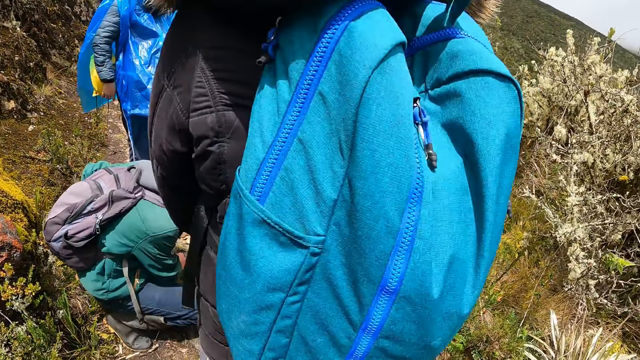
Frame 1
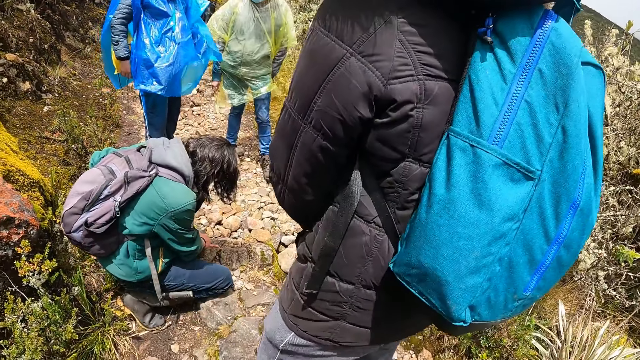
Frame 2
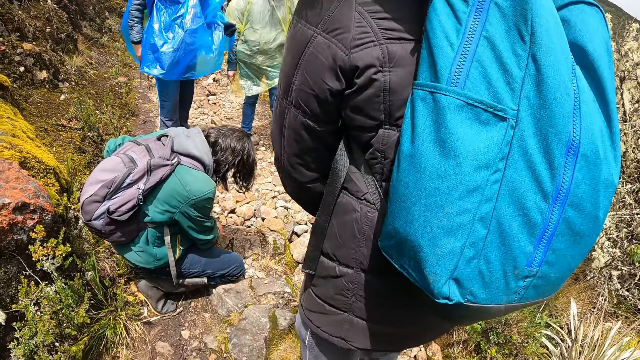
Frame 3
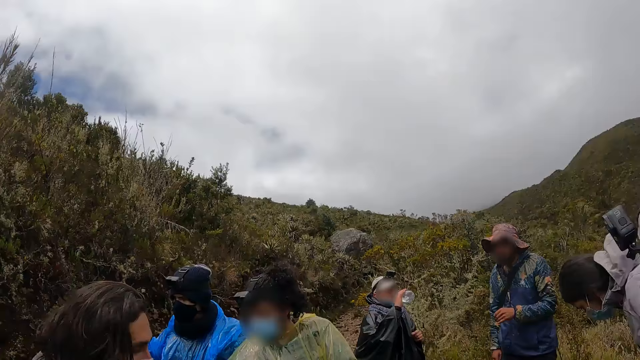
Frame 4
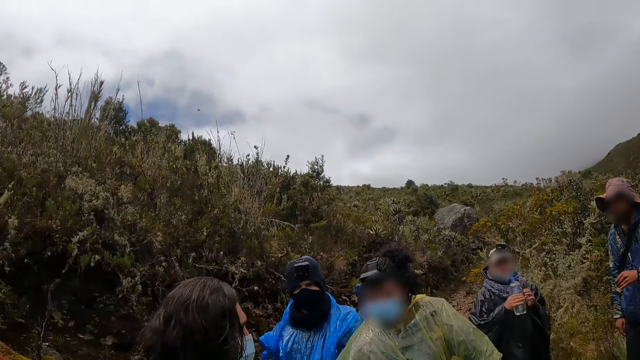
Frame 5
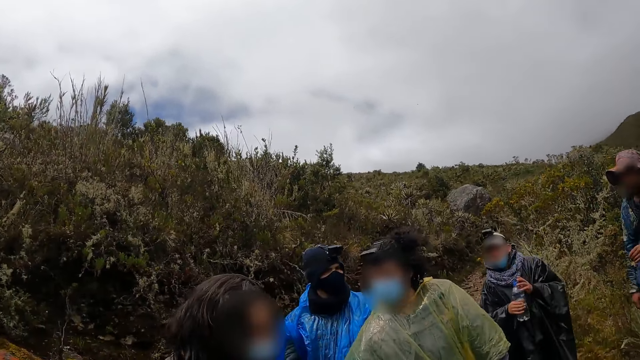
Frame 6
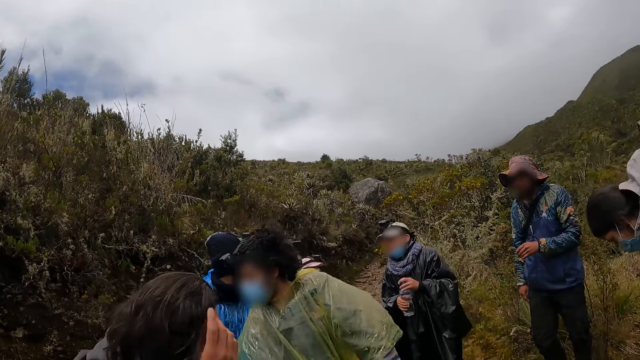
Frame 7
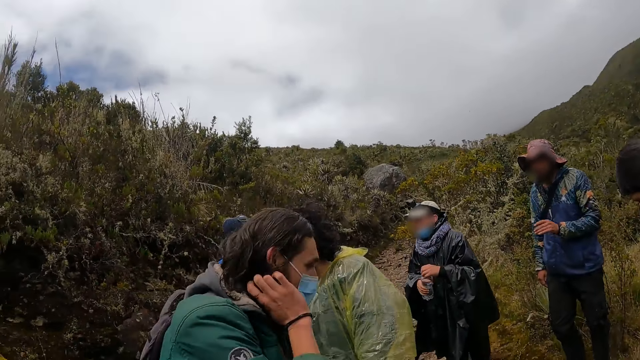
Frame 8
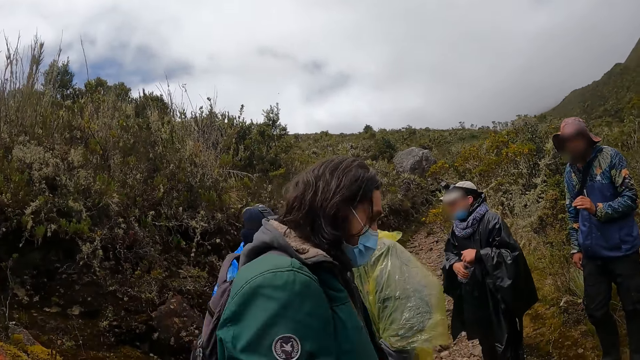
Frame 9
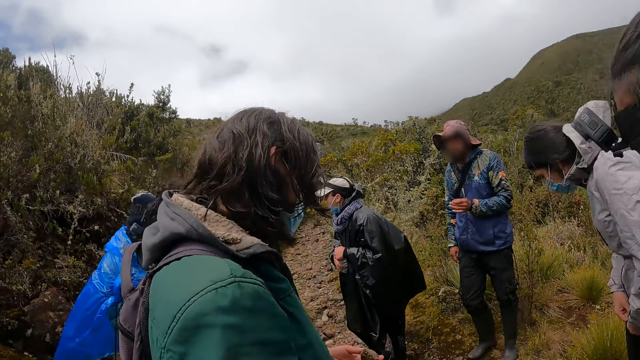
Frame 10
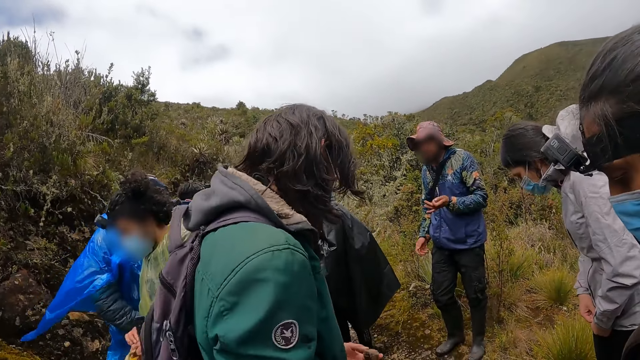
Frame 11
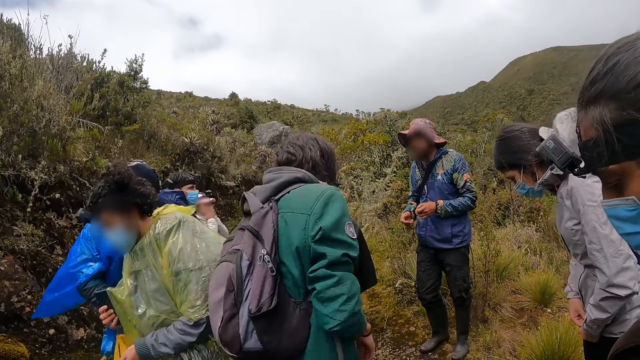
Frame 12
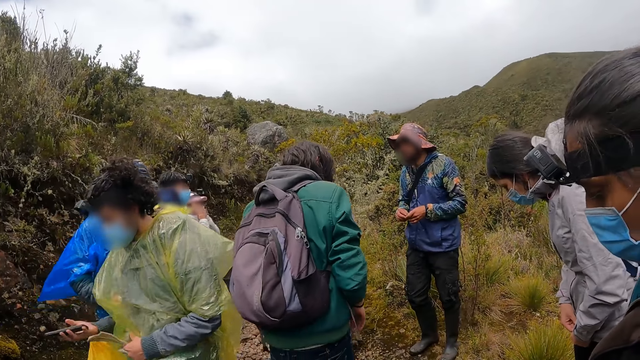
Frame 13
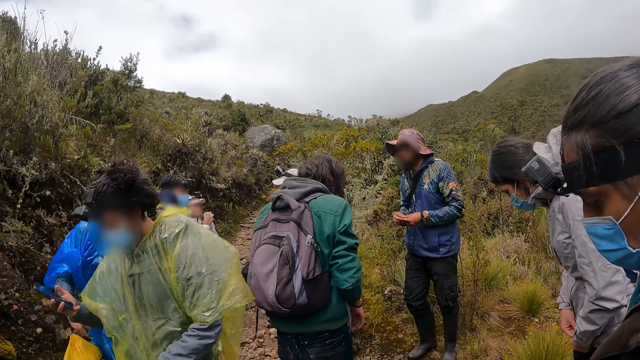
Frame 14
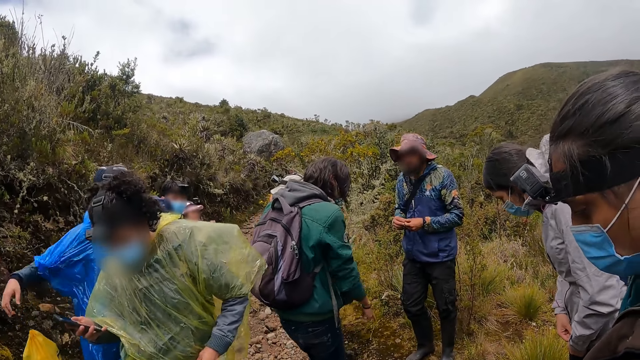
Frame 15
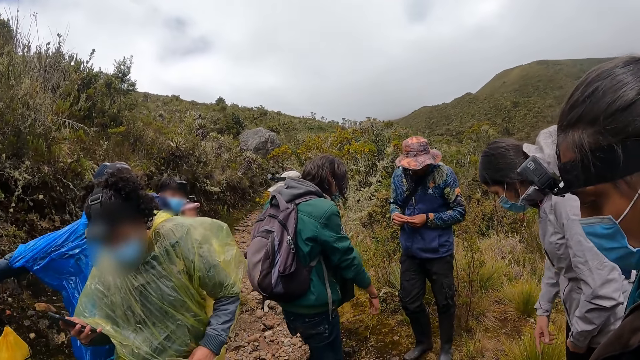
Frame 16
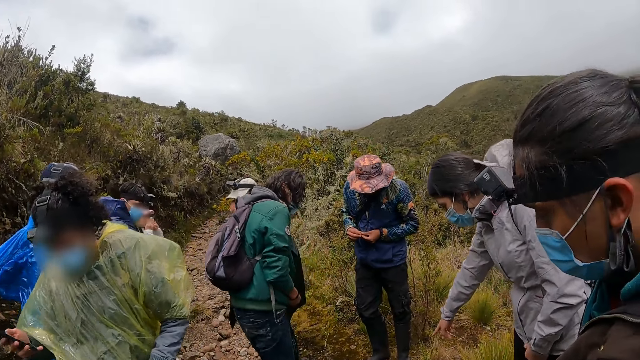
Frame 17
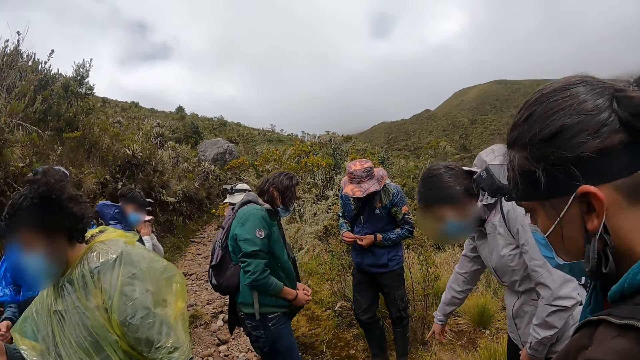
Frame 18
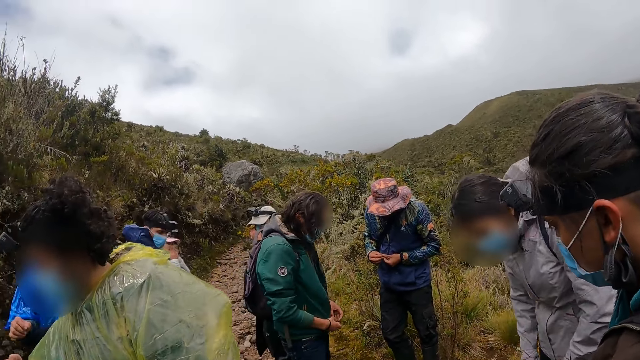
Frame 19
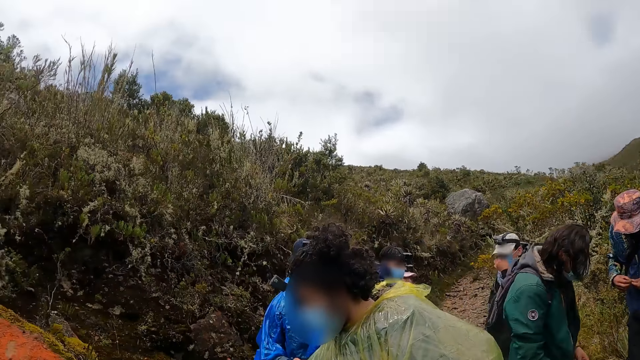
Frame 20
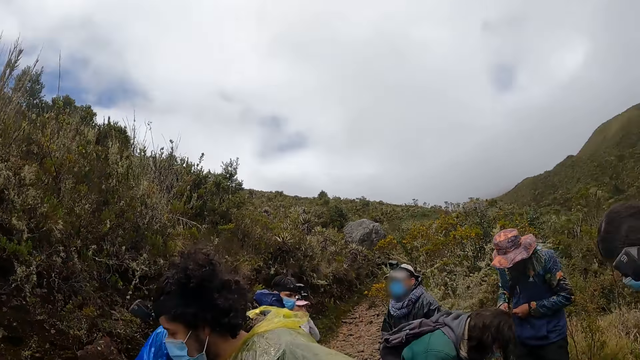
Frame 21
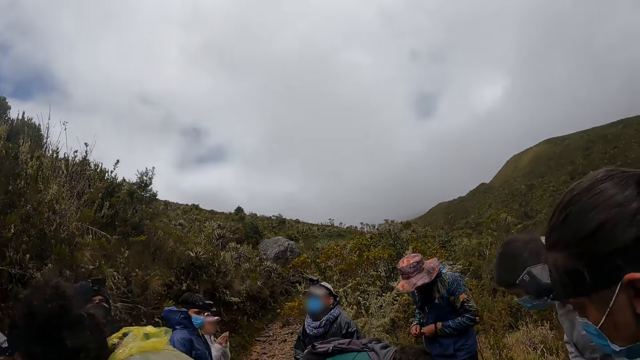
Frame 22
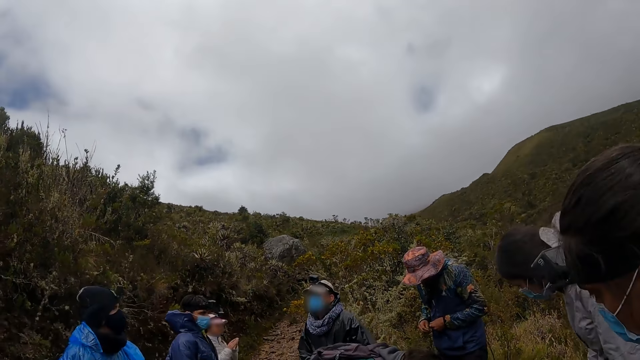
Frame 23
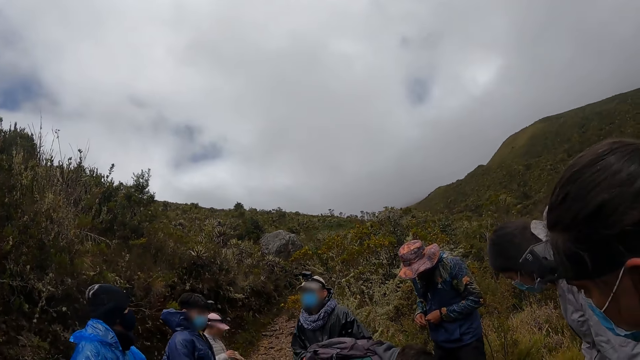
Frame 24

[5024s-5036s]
A man drinks from a bottle of water with his right hand.

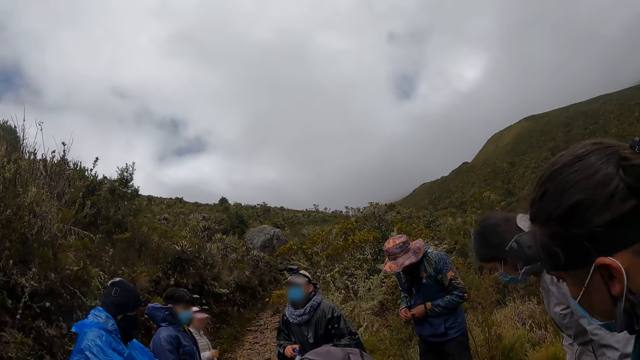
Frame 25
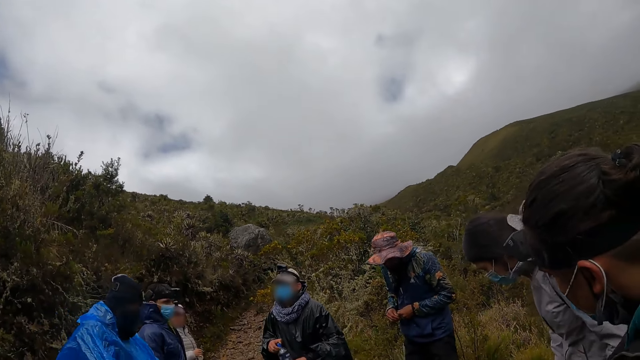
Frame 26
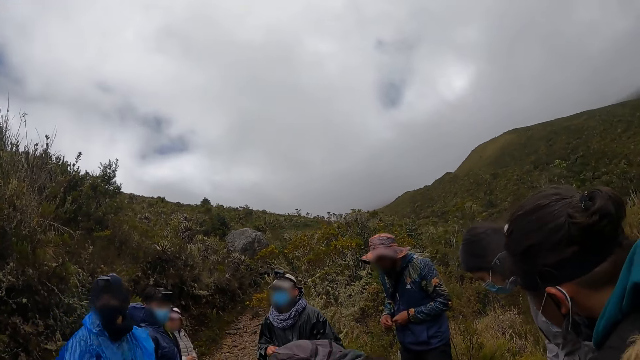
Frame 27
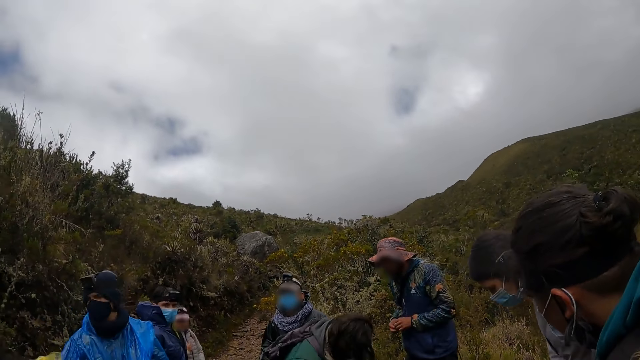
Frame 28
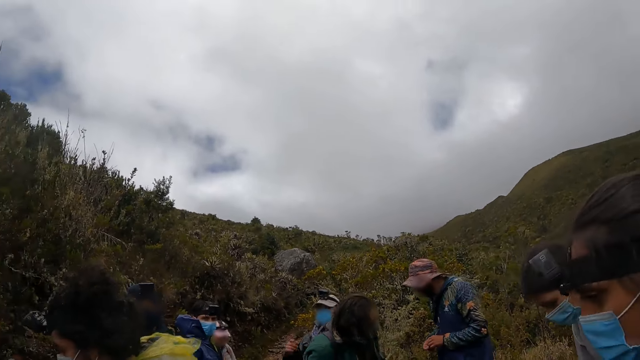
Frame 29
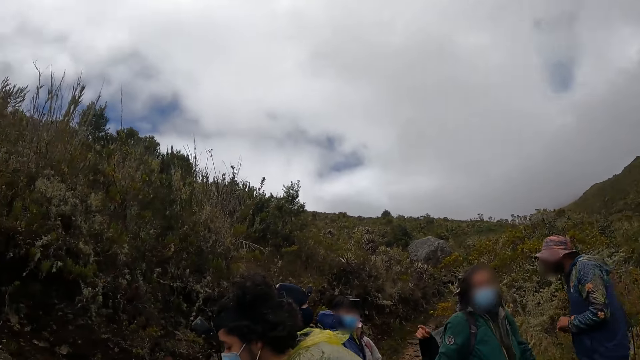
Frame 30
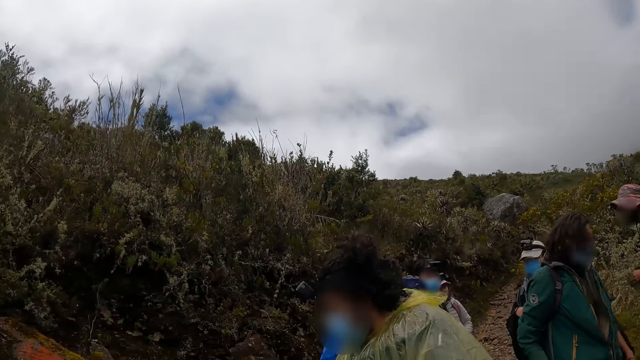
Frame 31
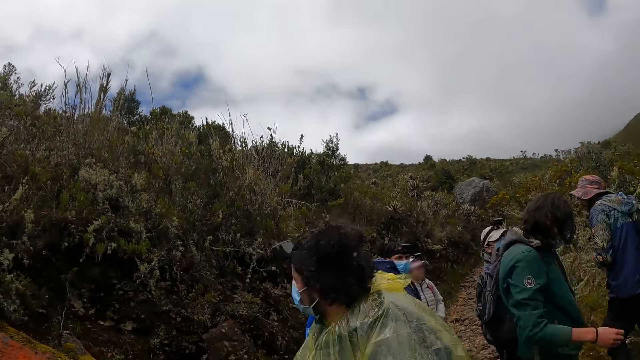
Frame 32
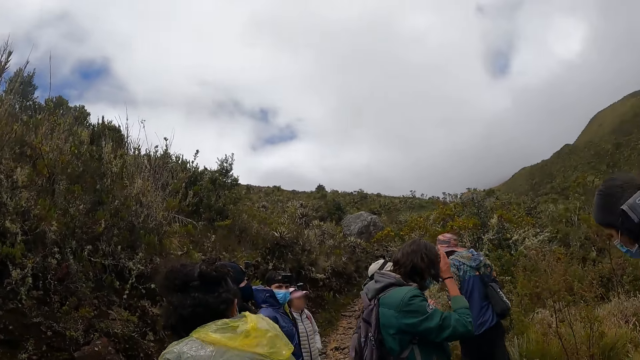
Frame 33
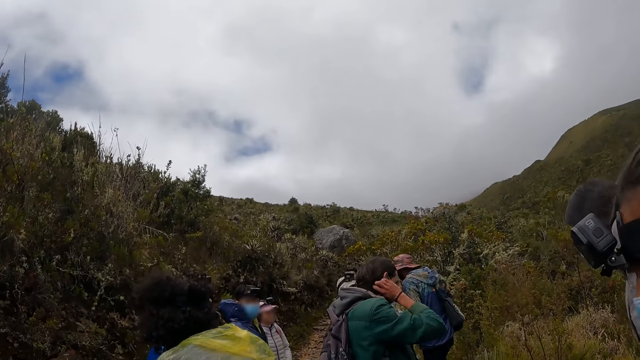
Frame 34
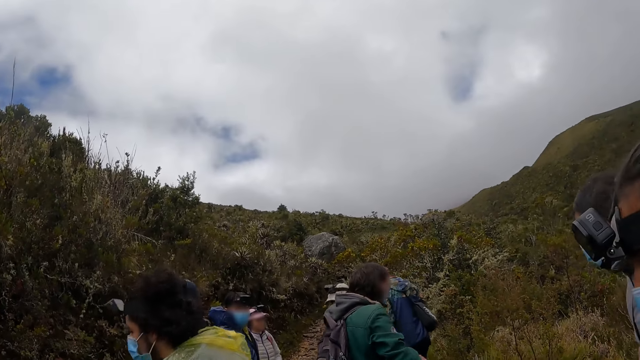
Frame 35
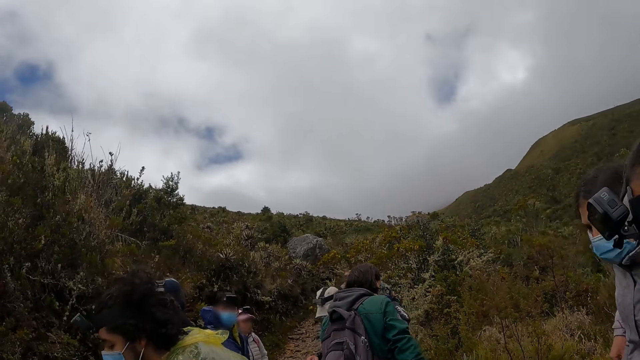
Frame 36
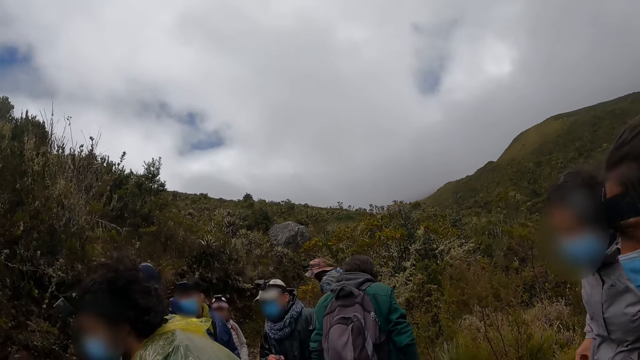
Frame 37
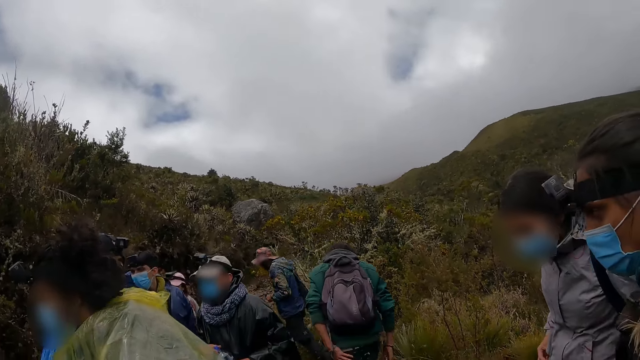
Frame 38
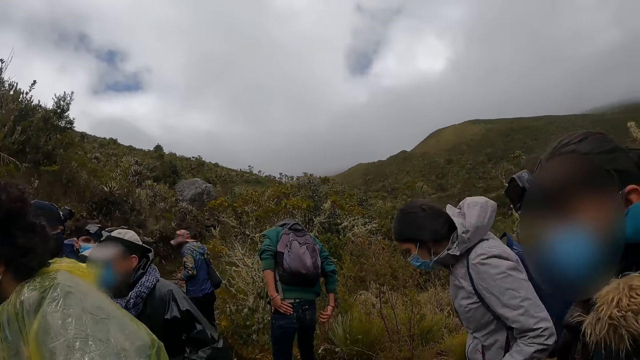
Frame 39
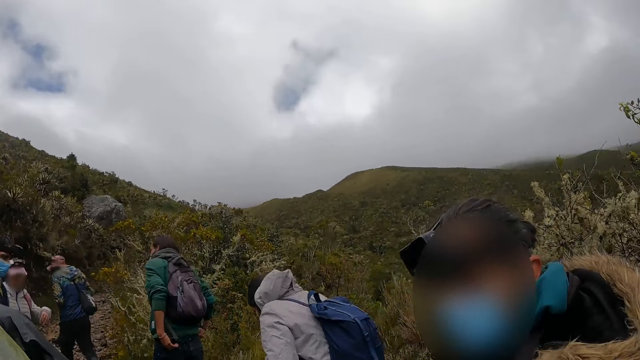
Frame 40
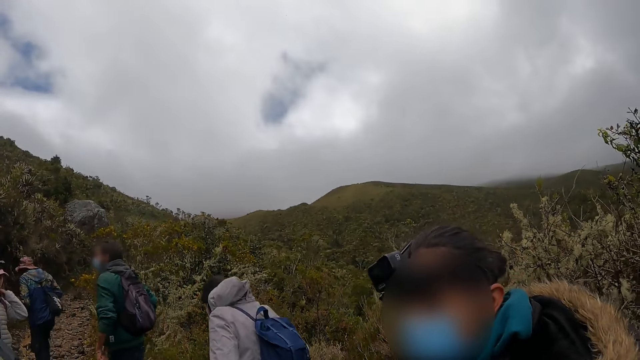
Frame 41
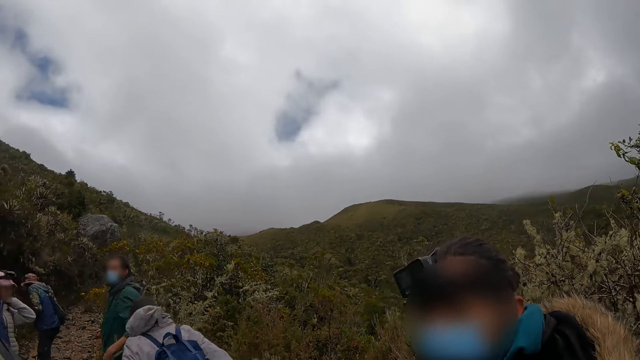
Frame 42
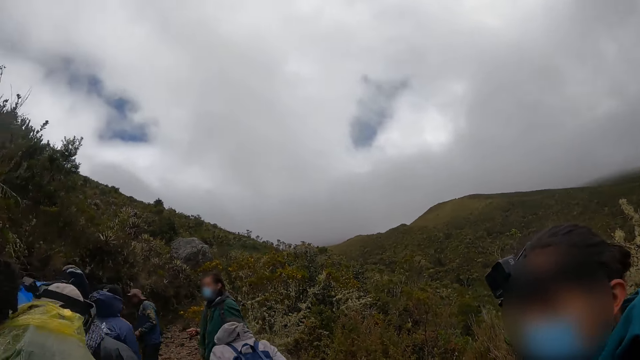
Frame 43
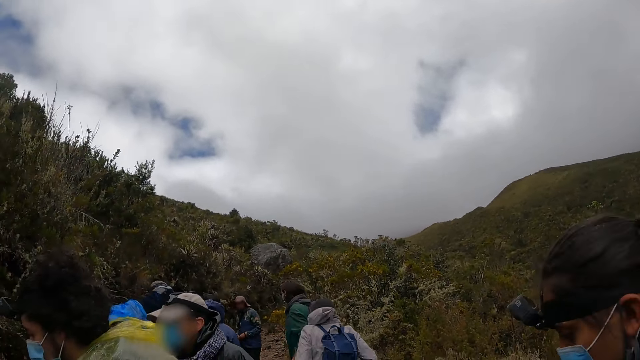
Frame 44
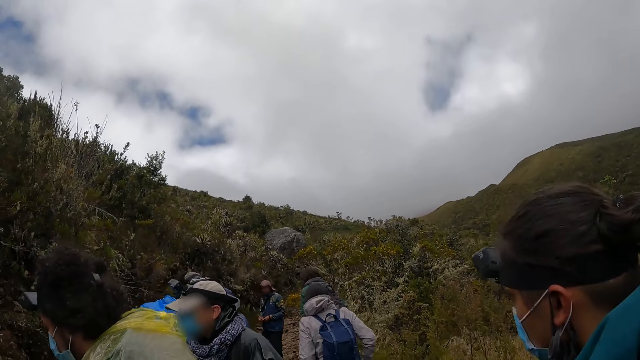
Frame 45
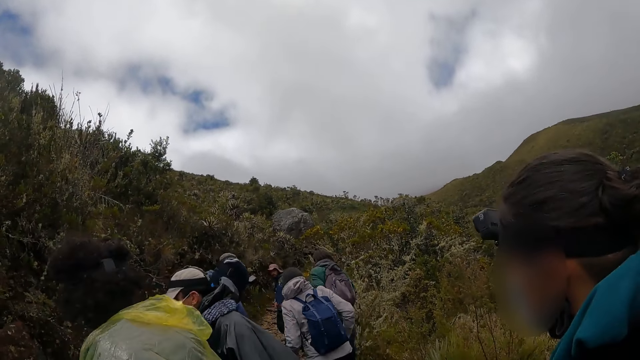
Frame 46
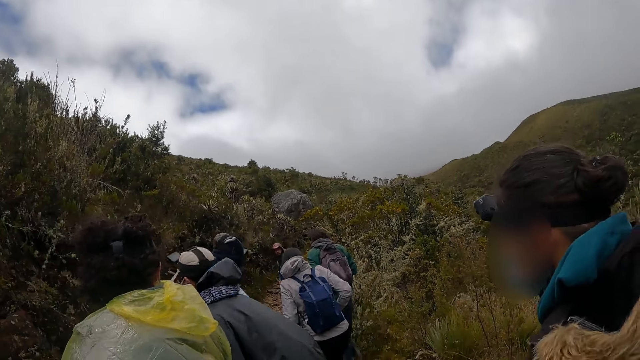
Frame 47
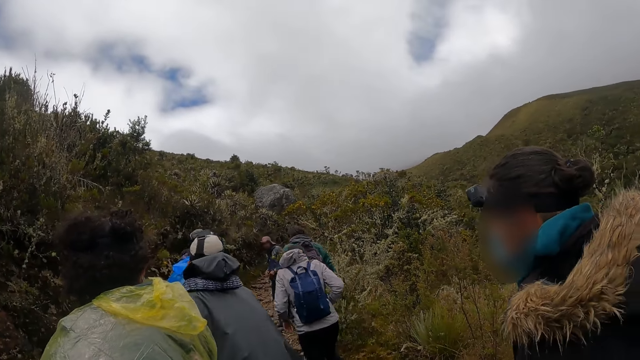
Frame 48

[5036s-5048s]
The camera wearer walks with the group of people on the hill.
